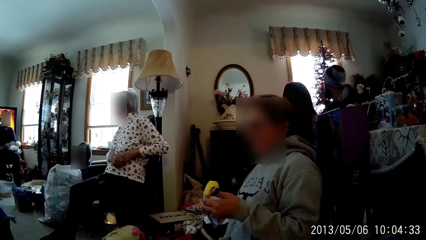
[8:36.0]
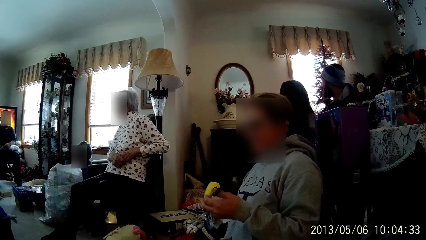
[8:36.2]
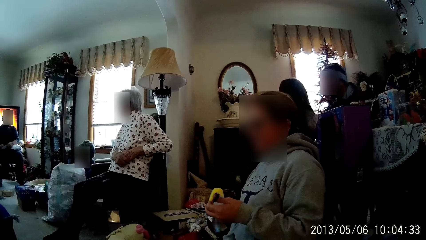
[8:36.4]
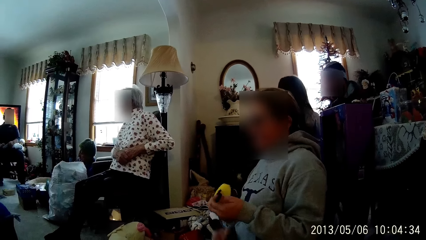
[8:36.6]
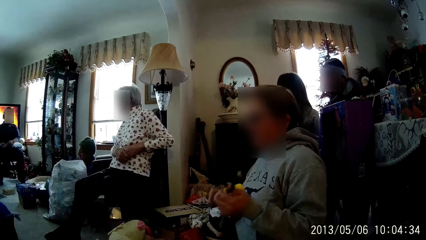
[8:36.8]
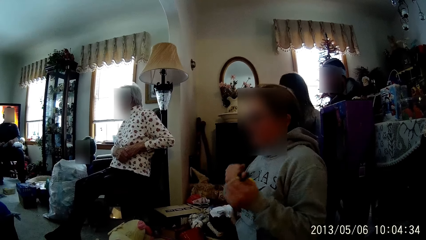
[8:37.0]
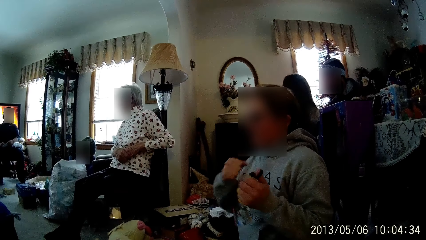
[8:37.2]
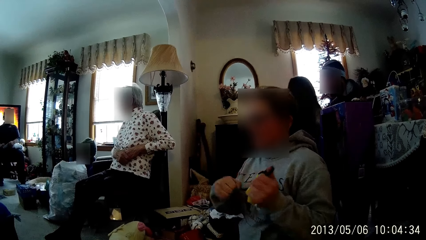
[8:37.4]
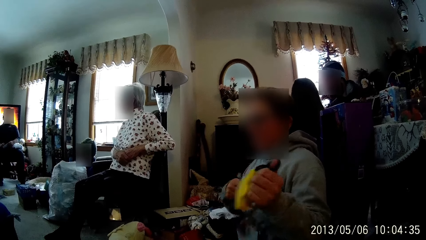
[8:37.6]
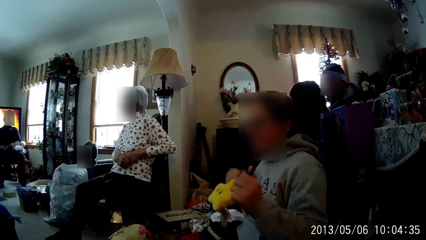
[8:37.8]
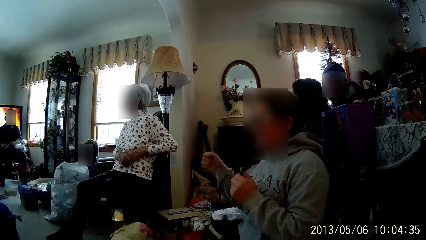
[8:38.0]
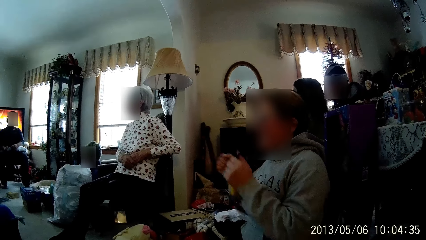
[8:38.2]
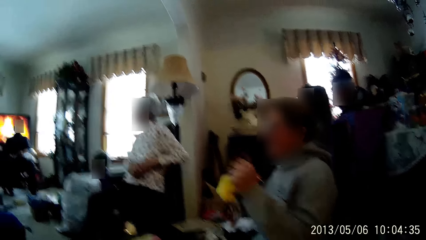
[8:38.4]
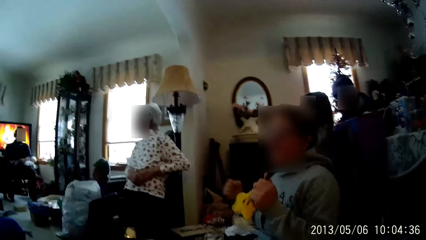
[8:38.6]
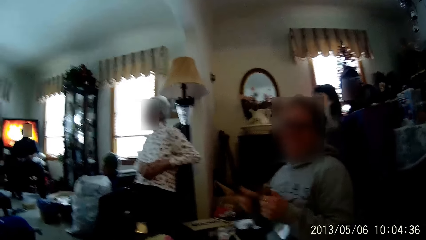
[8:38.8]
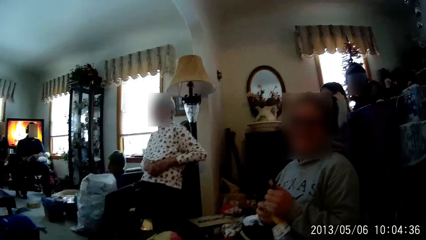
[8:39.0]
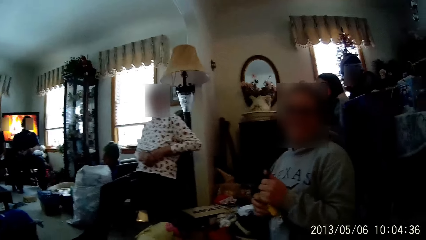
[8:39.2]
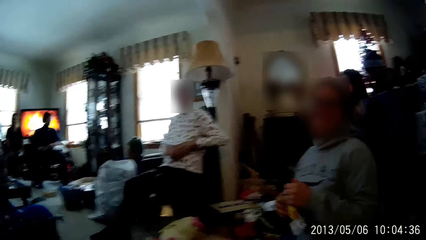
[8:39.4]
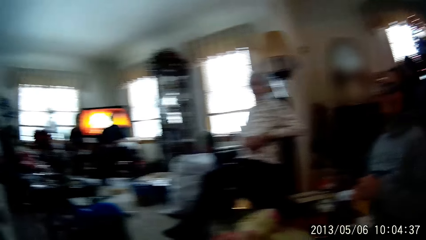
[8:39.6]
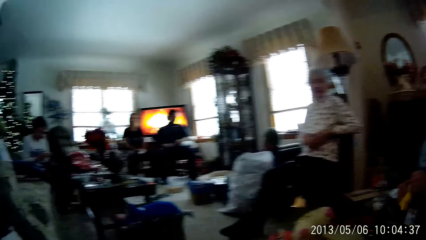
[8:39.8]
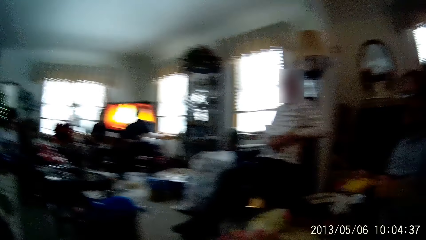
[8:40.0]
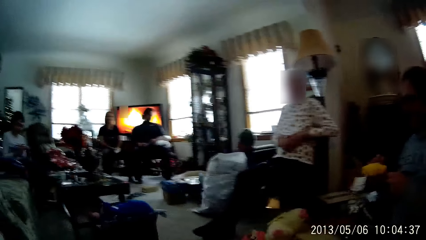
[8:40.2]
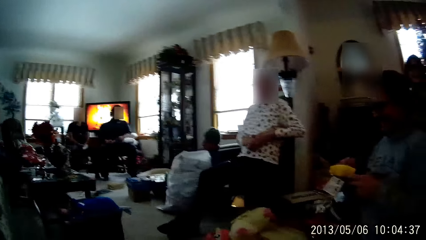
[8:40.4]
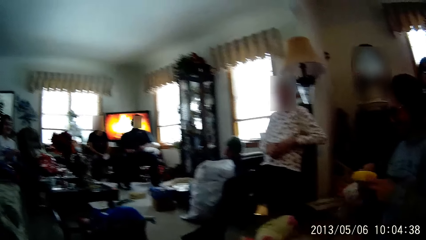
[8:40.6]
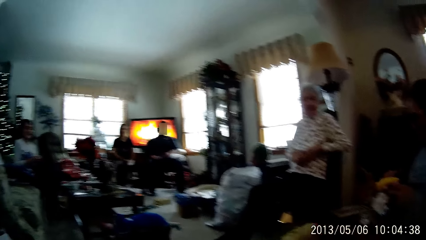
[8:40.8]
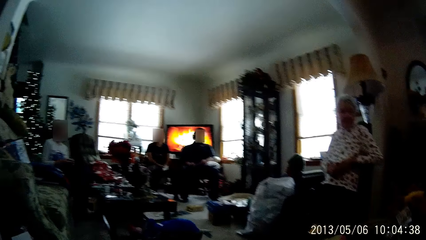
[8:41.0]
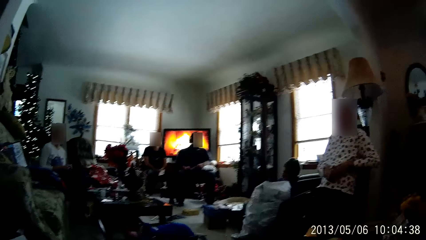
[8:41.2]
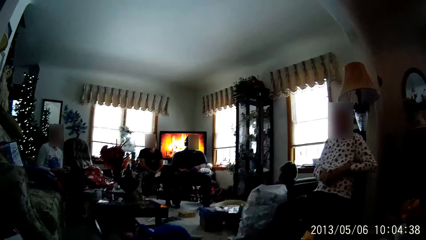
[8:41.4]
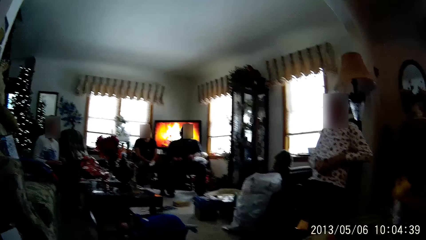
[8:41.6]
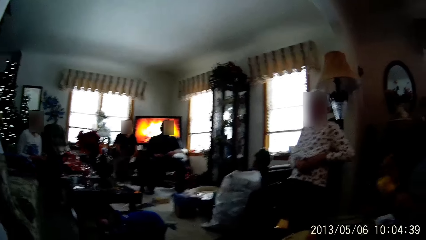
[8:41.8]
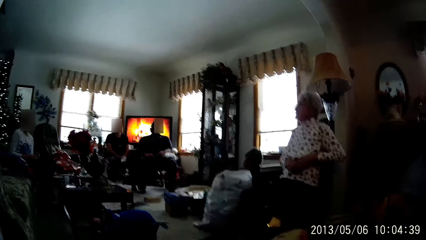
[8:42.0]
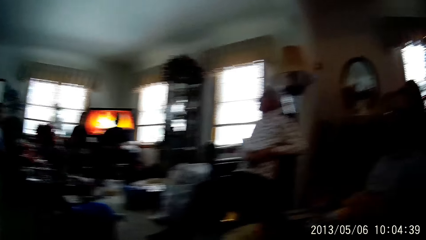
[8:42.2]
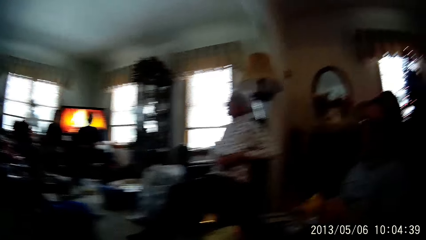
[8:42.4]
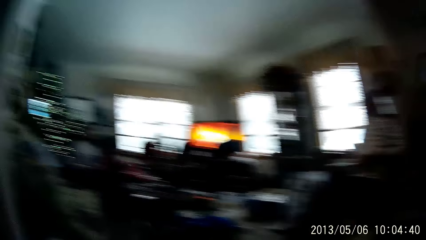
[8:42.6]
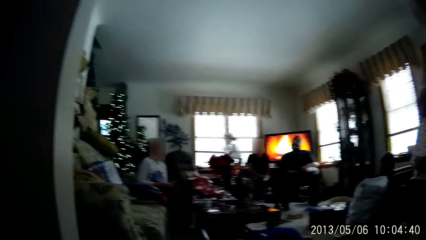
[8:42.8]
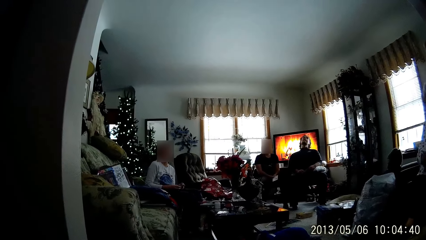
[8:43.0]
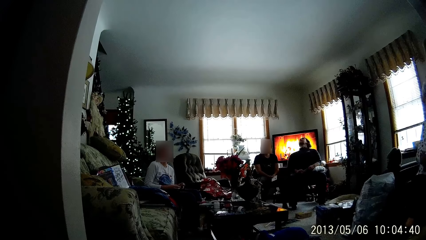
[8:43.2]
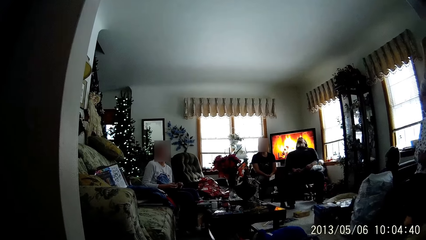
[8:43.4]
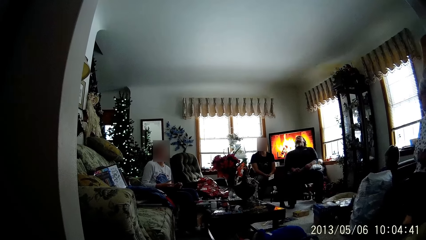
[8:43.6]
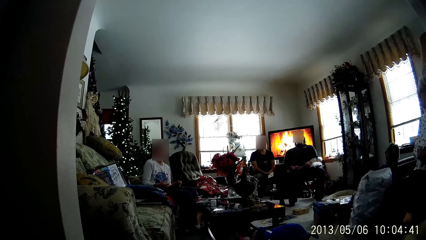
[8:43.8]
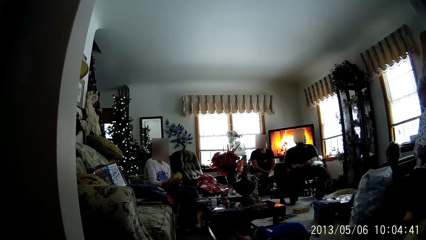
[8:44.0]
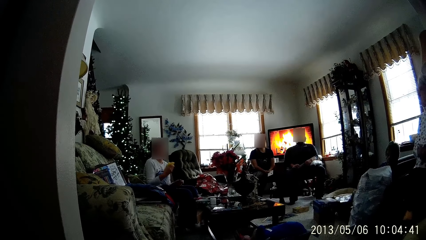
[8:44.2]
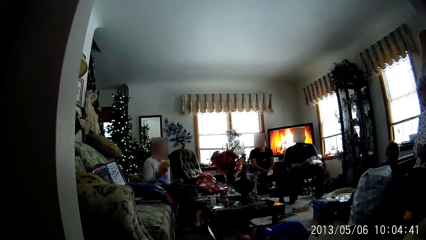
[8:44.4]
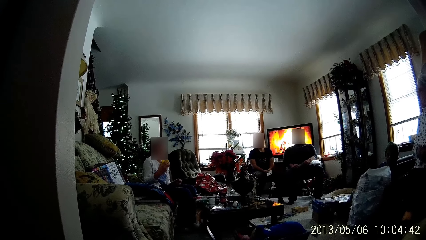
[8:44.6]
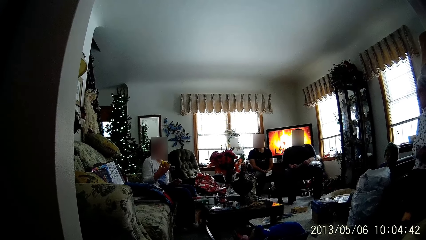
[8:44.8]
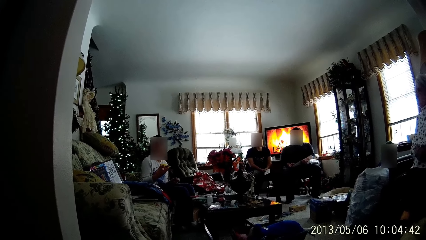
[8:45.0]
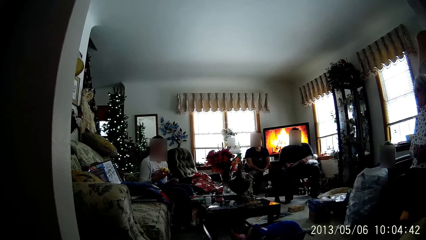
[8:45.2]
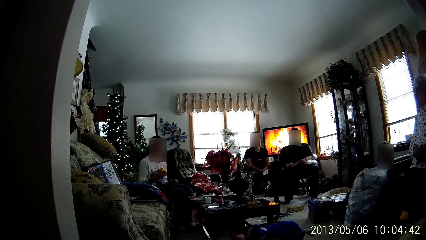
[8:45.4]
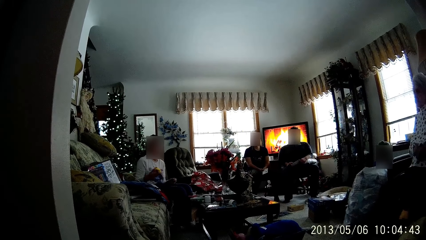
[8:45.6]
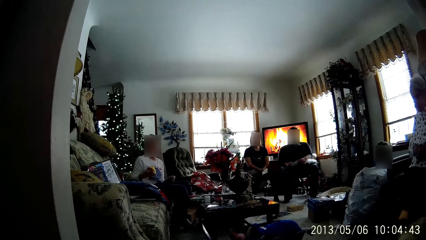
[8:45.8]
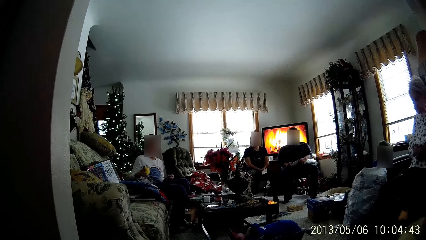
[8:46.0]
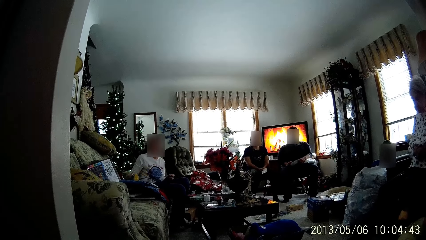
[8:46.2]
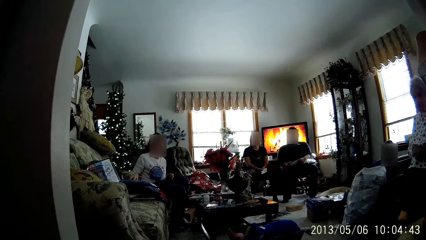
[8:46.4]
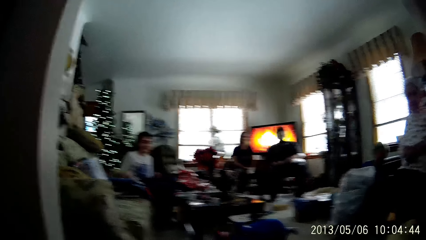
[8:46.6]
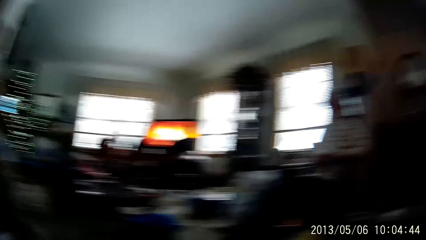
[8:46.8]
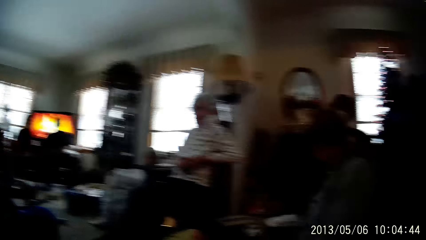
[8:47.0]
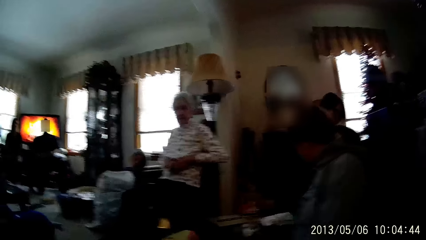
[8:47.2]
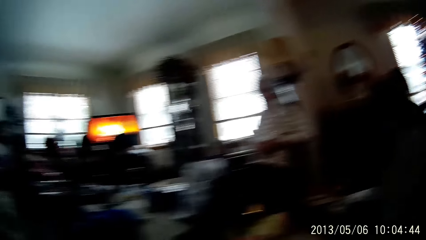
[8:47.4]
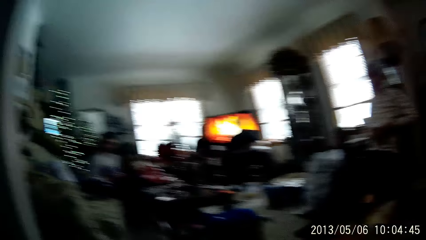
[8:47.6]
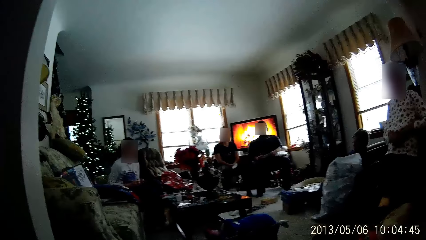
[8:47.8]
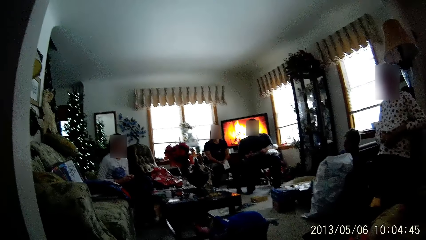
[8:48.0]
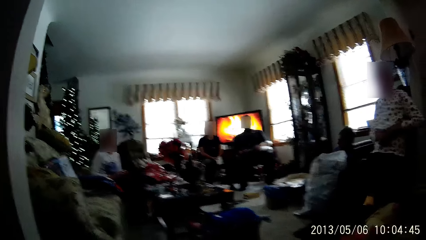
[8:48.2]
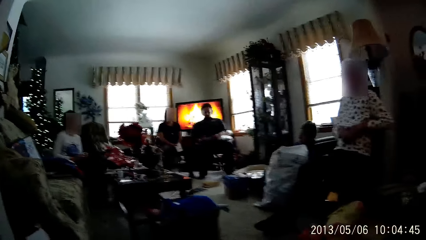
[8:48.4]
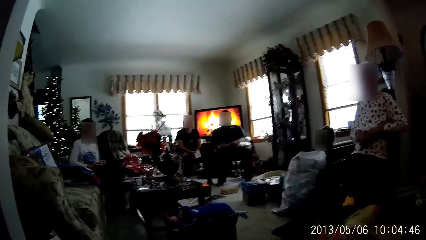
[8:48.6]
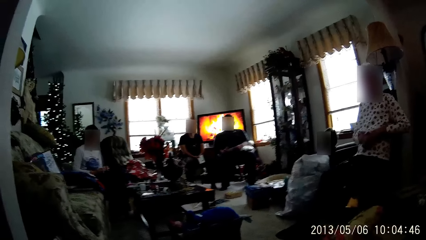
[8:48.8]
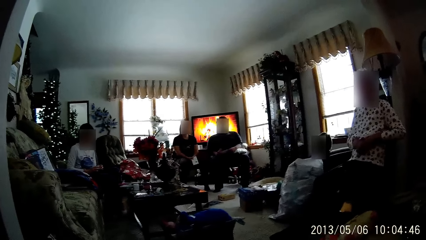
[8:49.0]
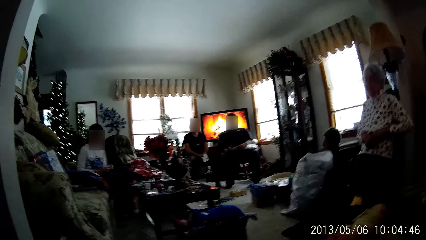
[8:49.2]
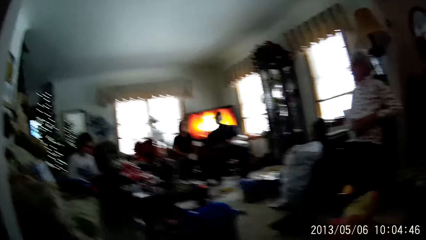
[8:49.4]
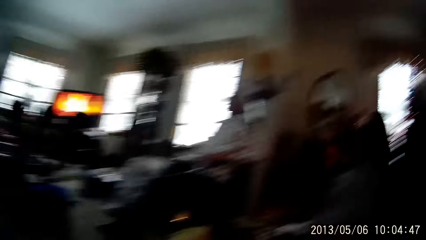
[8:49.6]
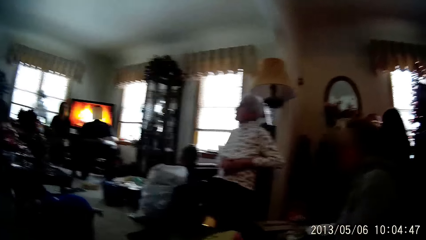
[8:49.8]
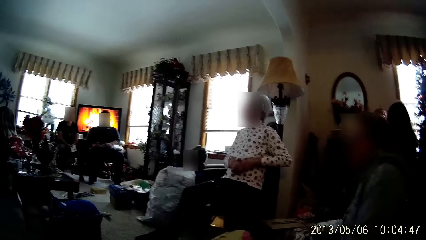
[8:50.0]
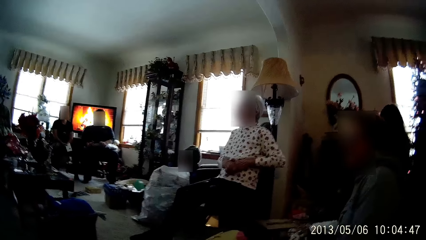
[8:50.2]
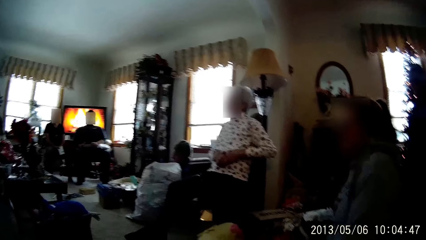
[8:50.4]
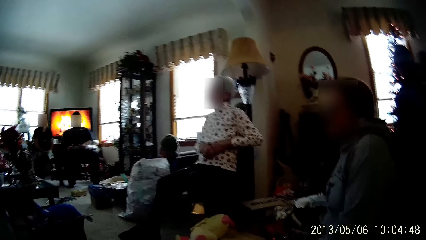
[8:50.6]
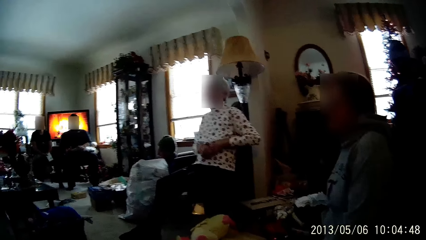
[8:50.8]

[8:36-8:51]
The woman plays with the toy in her right hand. A person moves a hand. The woman plays with the toy with both hands. The boy catches the toy with his right hand and places the toy on the sofa with his right hand.
